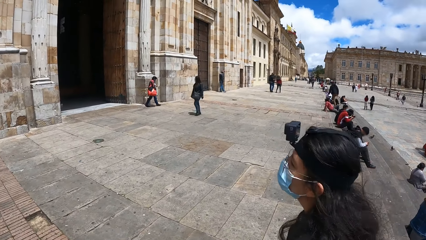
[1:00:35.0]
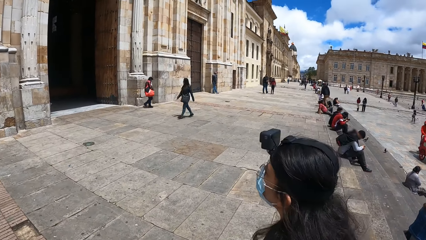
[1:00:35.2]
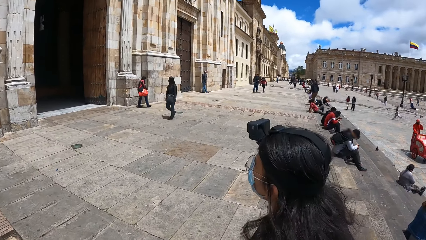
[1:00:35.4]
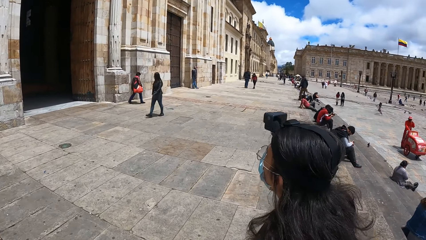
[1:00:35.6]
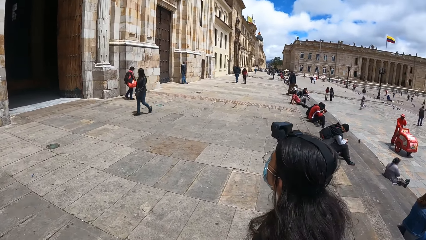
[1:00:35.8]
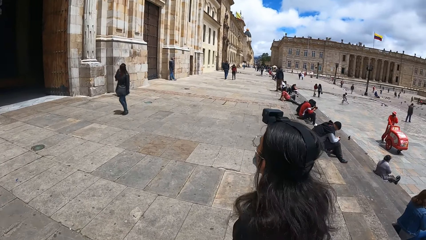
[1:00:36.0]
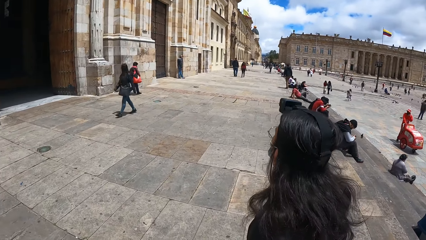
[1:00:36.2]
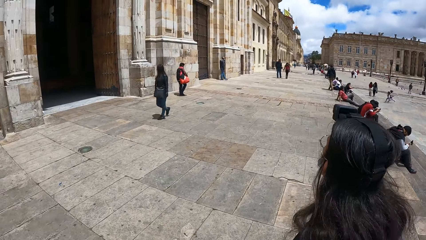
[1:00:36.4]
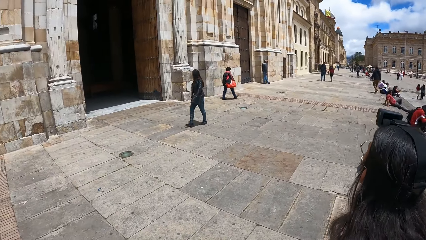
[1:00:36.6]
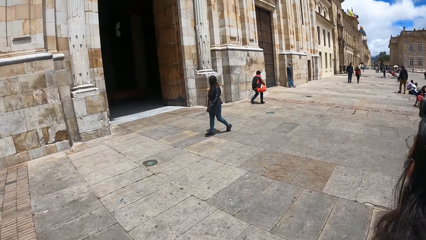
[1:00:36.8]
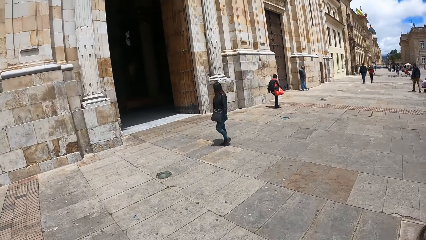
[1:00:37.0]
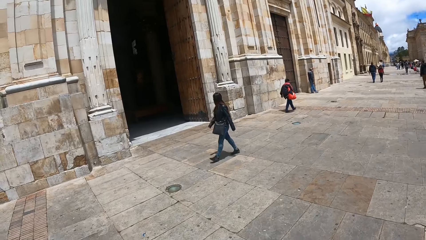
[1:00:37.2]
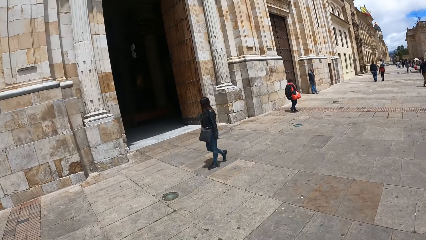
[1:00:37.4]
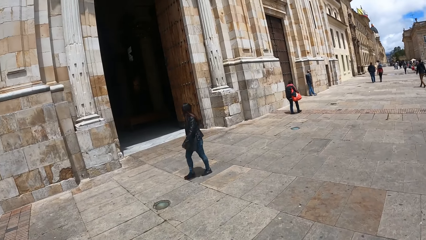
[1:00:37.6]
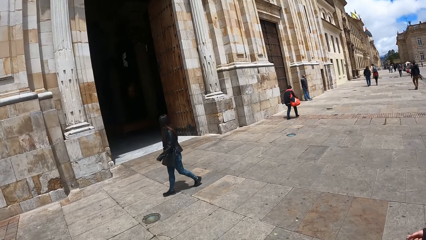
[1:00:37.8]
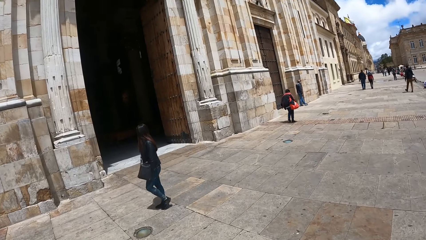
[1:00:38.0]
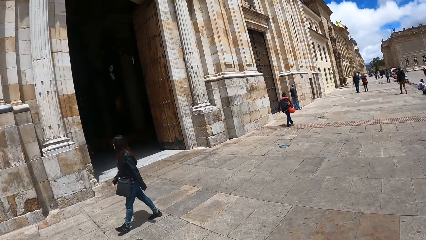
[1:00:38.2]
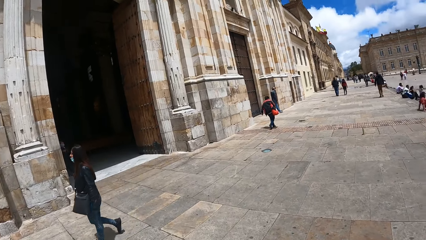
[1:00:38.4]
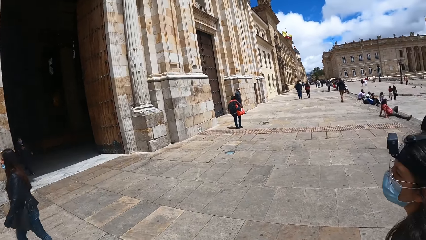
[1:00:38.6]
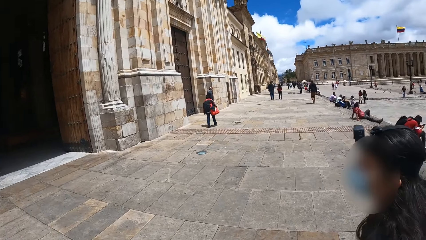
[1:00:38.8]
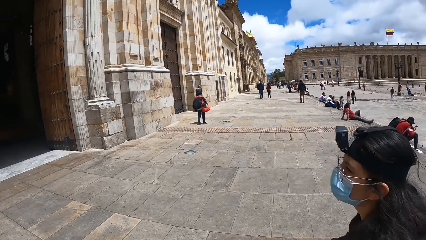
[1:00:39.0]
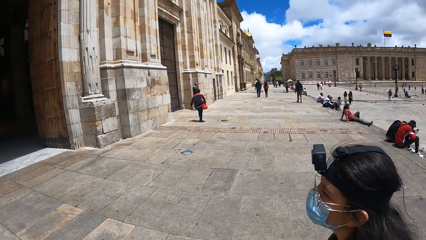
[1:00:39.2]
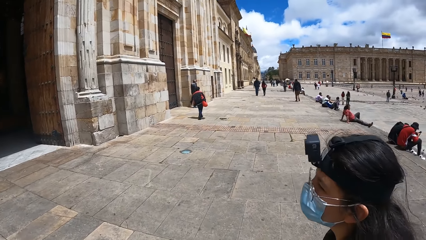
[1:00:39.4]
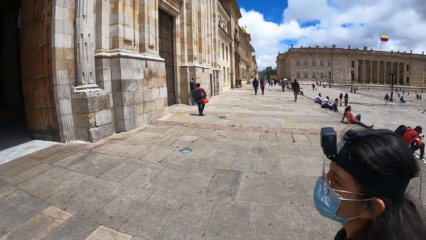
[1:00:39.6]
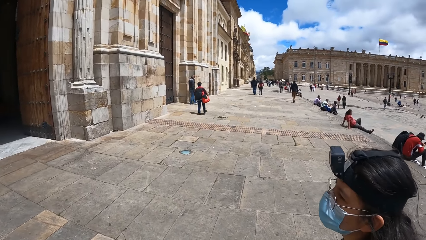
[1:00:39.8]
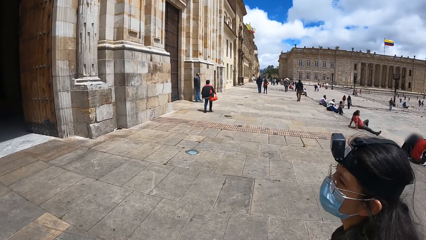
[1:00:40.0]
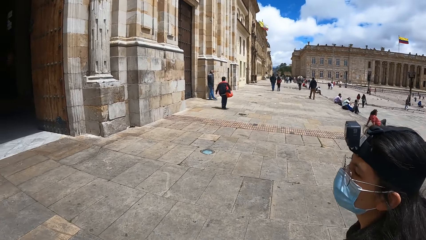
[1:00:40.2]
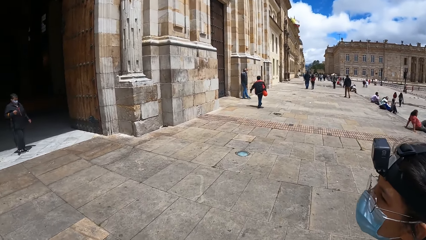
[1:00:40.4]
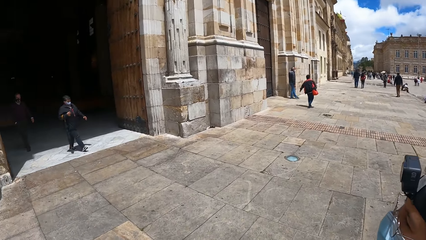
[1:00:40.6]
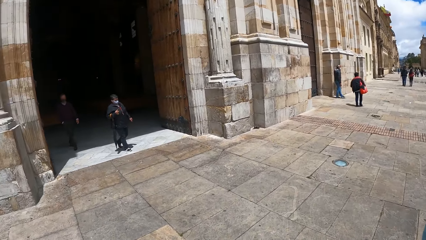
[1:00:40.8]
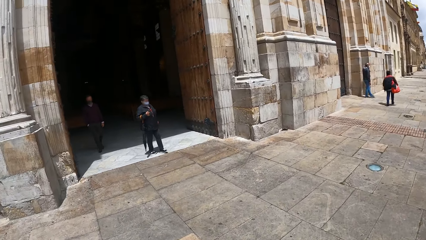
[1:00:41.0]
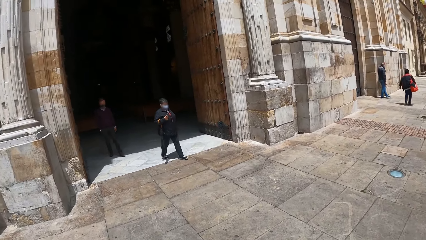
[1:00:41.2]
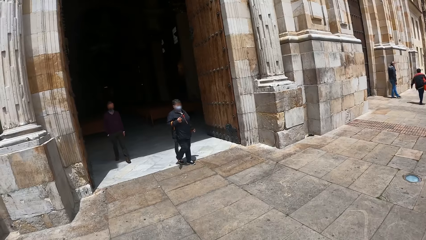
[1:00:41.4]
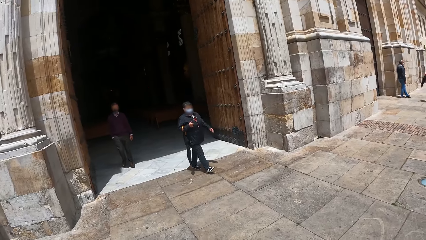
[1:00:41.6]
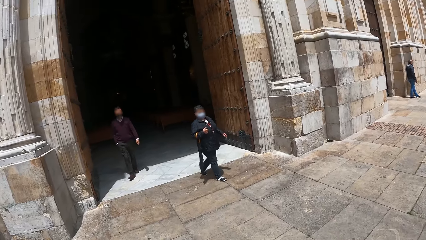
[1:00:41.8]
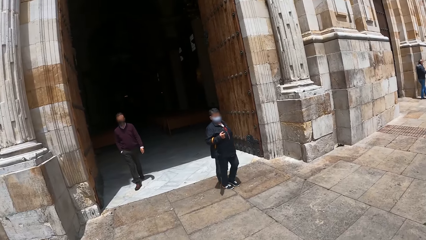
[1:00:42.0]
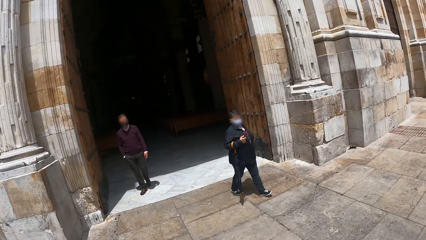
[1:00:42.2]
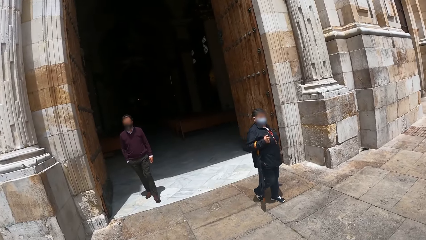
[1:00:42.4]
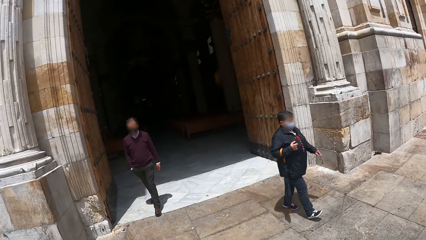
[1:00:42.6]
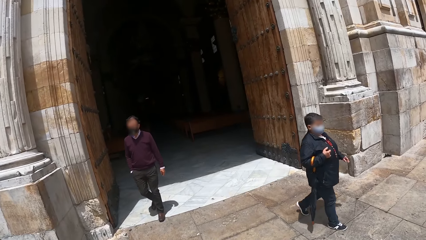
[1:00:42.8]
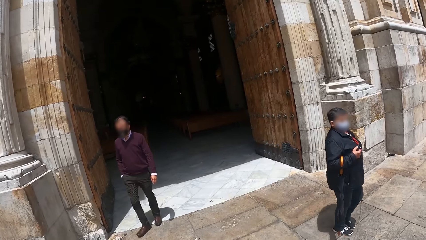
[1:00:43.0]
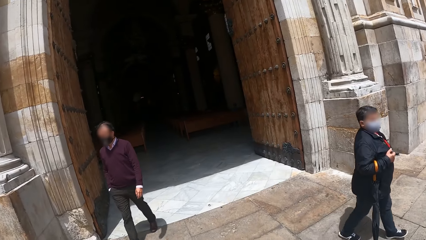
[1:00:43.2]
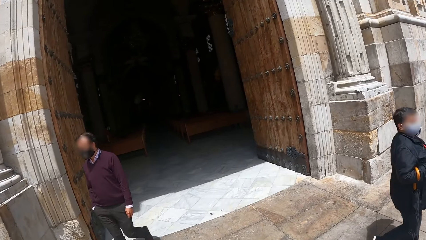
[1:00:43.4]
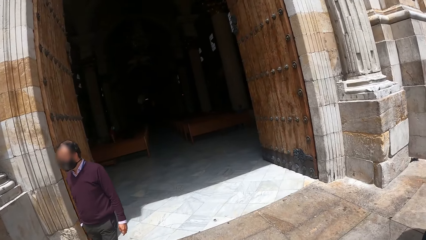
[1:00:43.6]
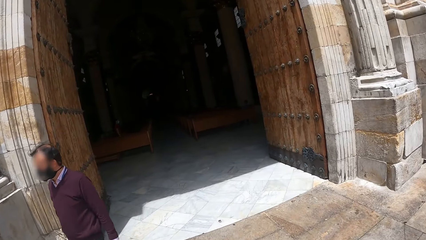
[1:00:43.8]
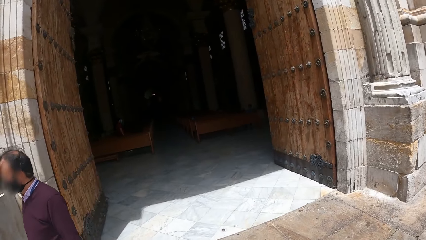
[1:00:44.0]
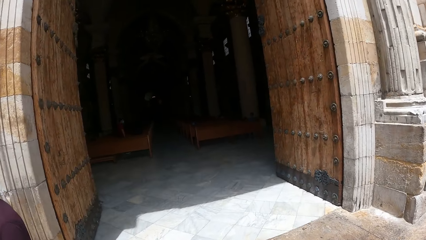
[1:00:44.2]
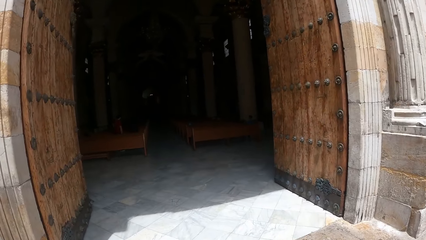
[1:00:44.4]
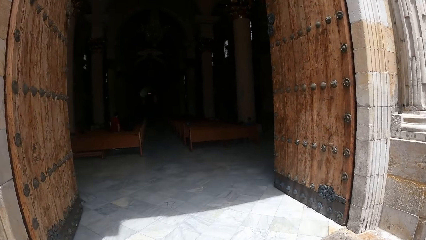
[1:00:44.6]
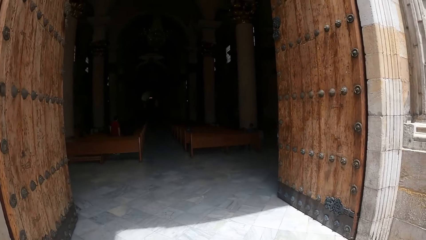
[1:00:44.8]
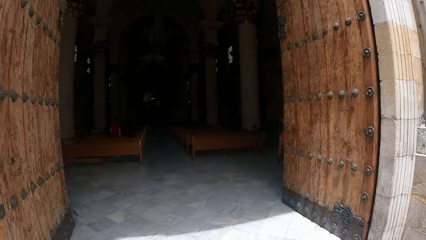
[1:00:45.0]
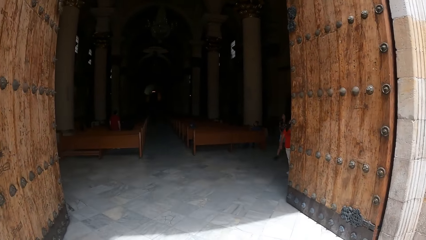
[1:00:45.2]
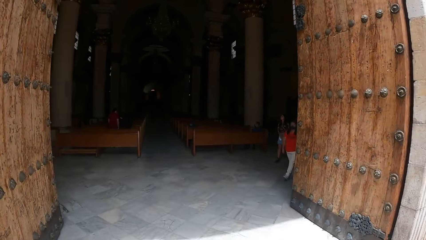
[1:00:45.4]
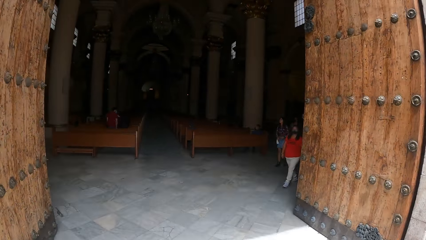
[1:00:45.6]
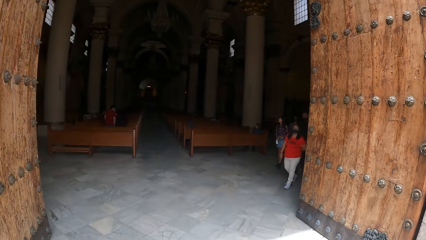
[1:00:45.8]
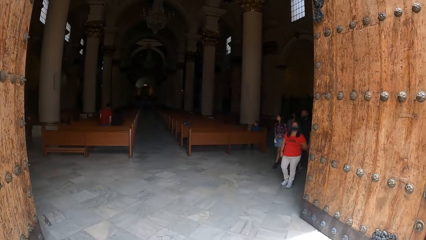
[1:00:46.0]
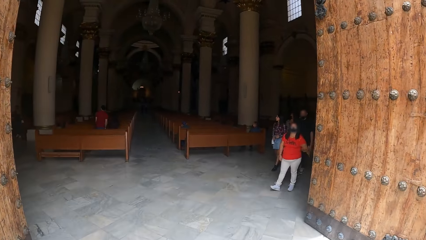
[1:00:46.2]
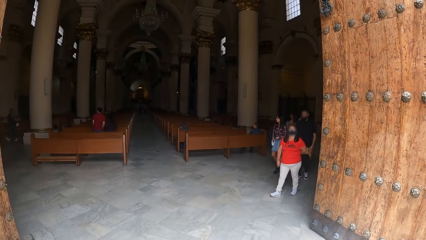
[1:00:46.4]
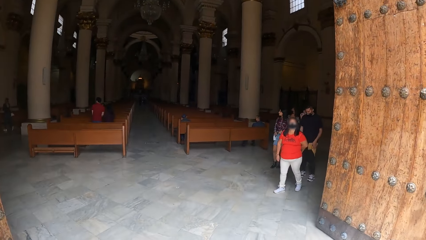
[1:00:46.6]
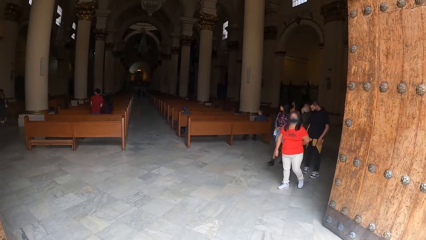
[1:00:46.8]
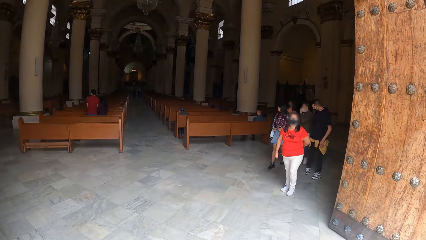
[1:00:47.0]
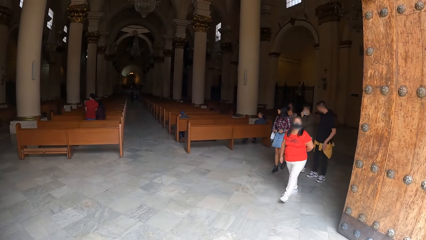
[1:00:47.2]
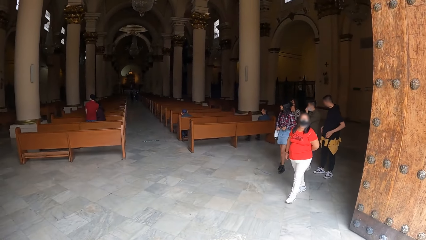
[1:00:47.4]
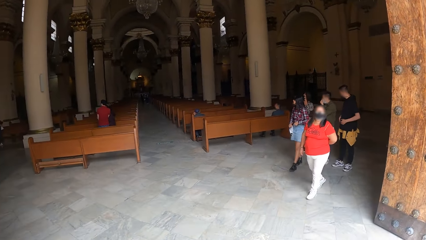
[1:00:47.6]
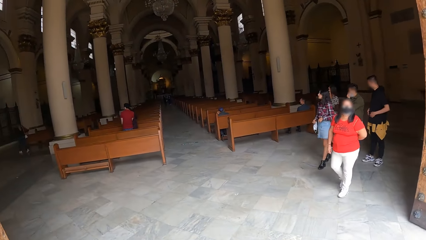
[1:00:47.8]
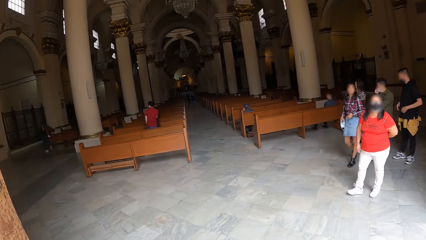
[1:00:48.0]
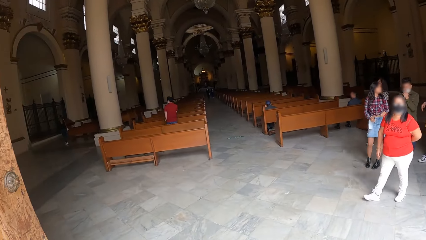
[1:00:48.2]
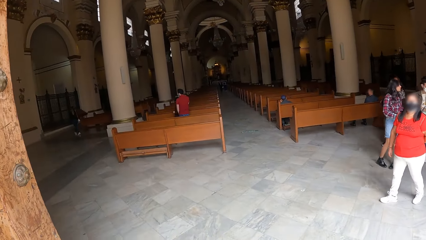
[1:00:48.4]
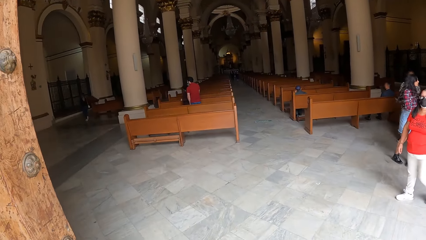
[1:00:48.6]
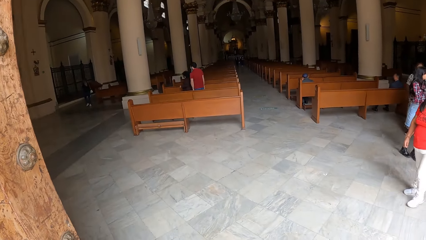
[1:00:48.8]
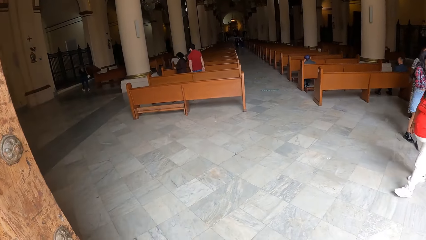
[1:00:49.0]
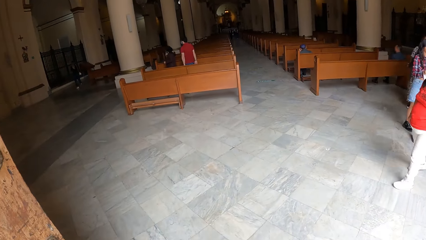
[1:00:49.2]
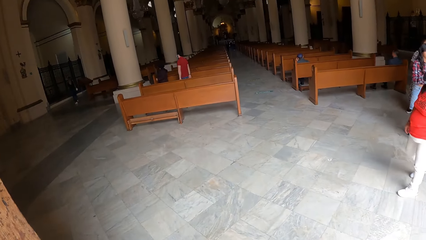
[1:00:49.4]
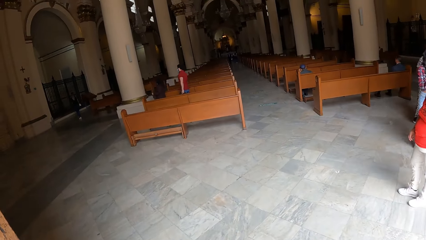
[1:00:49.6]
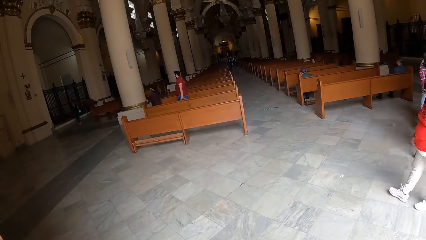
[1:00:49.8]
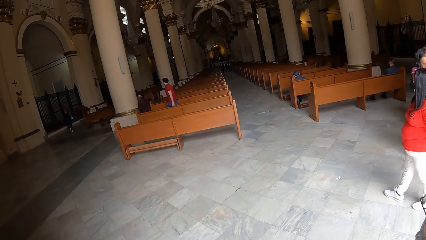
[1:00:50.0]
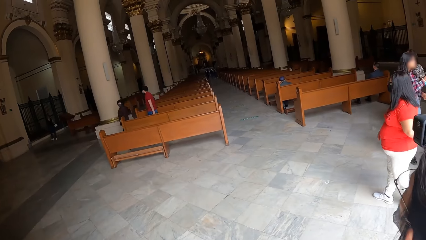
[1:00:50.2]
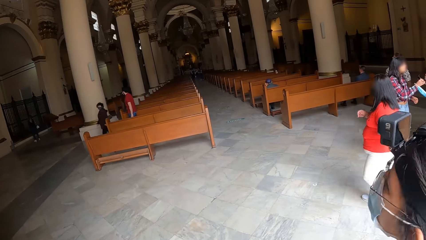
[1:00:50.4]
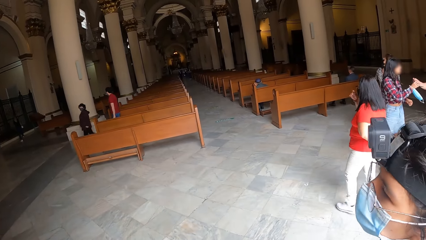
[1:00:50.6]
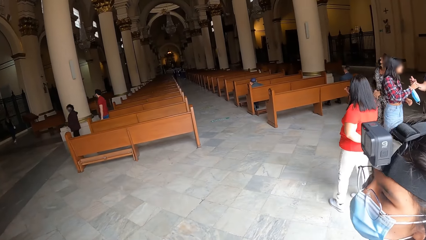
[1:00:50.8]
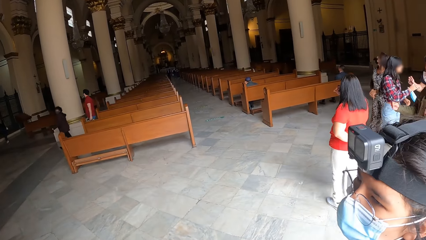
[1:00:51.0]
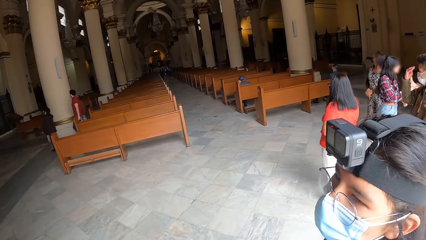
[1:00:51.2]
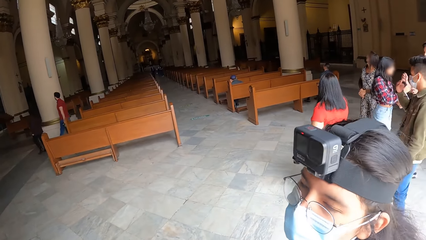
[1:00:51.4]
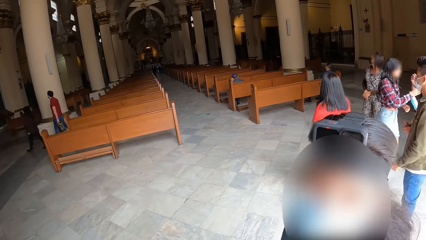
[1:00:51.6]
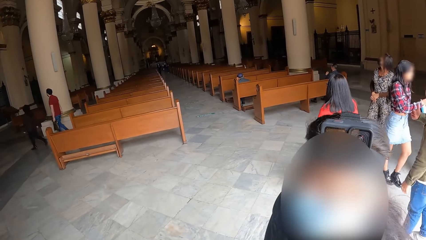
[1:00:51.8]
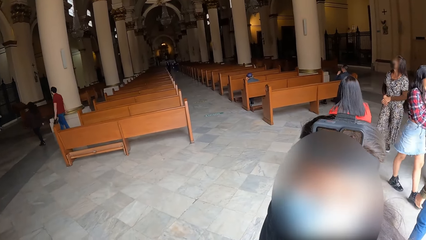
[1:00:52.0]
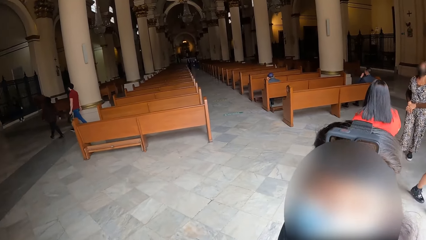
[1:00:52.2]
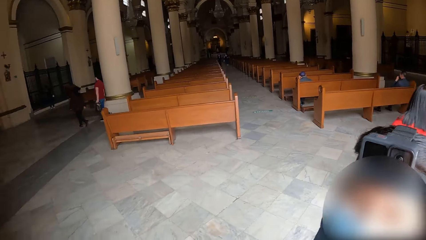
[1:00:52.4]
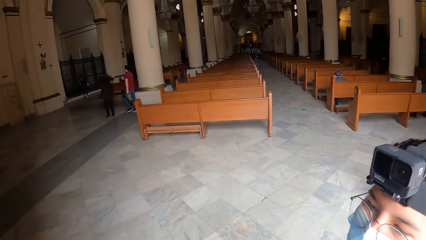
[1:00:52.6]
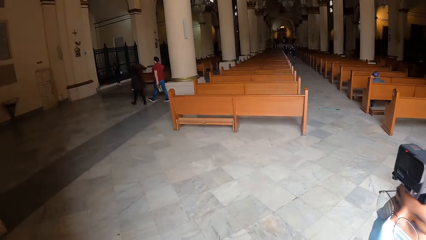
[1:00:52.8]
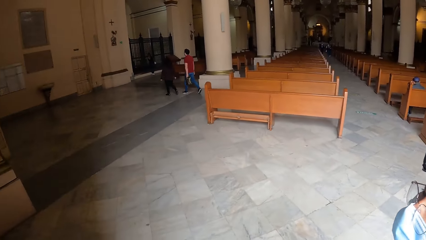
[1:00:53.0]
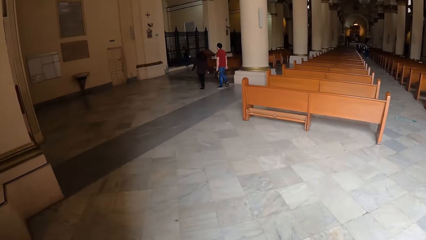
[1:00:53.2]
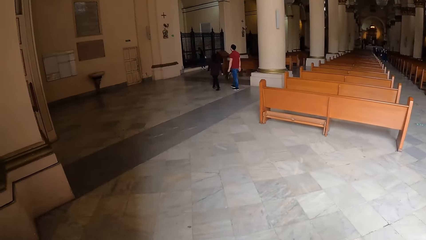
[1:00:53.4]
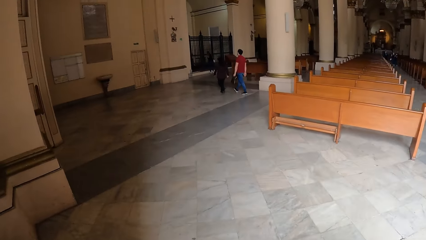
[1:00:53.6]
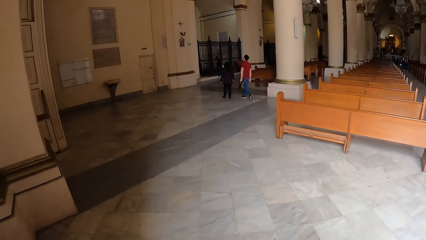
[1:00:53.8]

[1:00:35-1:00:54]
The camera wearer enters the church or building. They walk around in the building.
